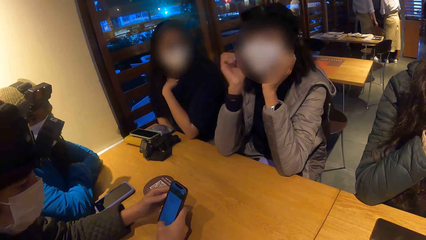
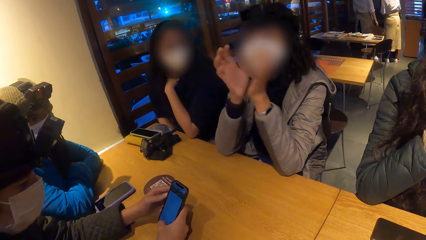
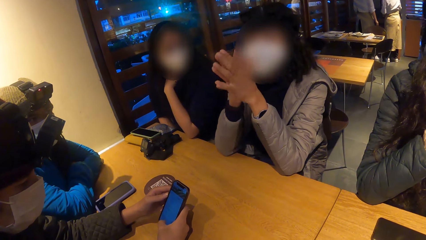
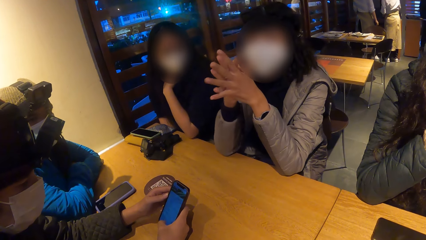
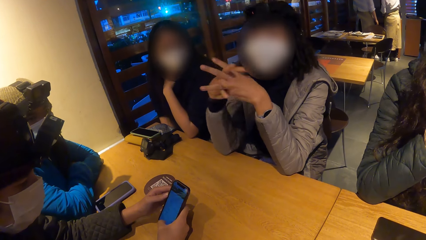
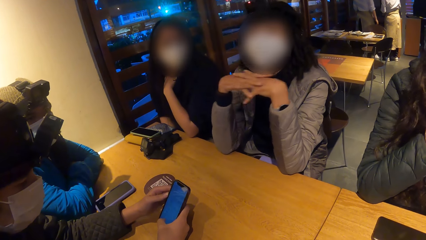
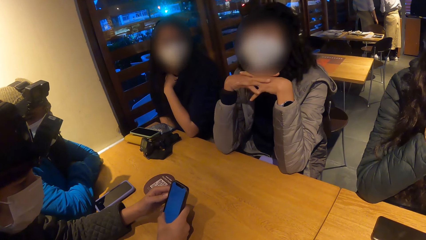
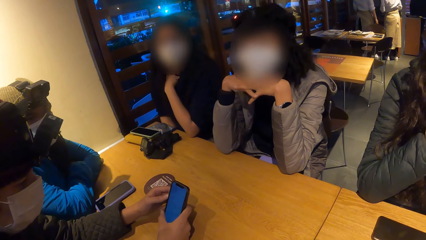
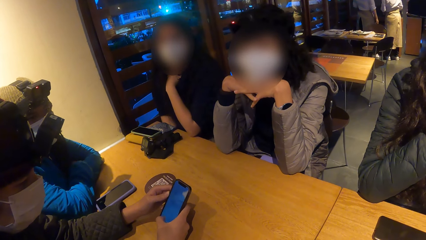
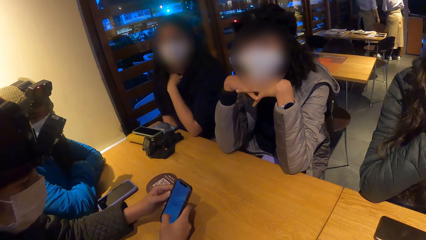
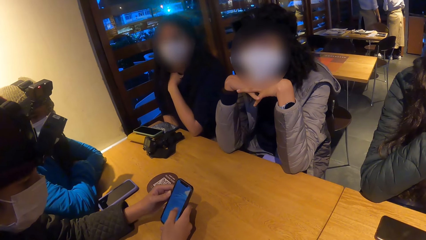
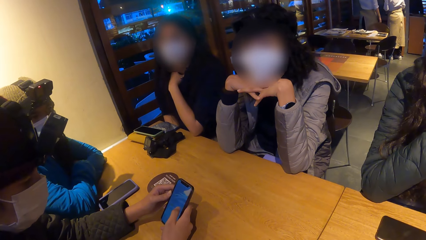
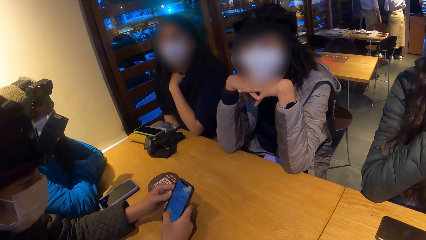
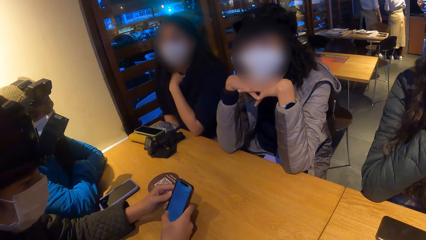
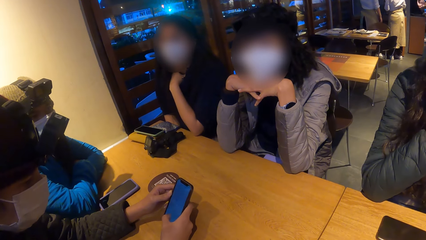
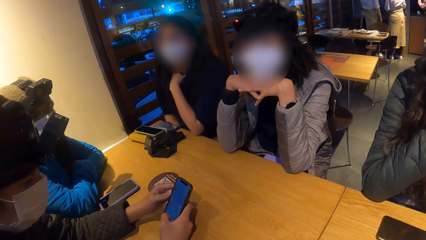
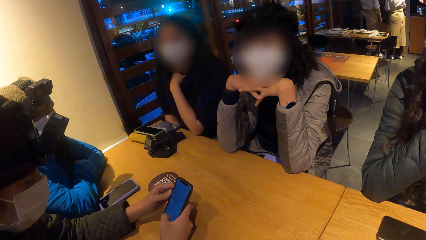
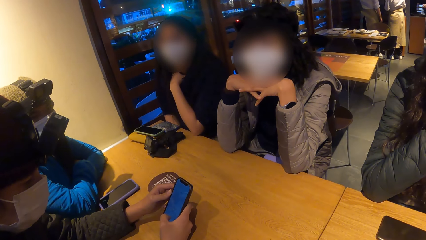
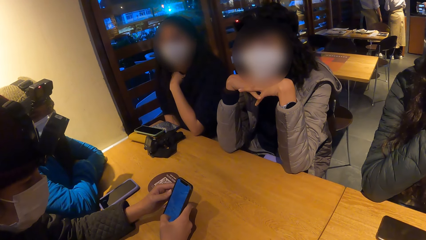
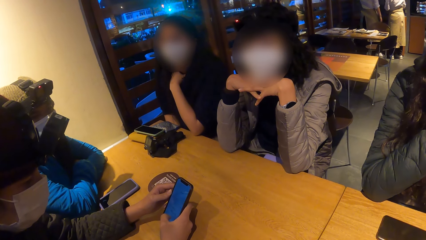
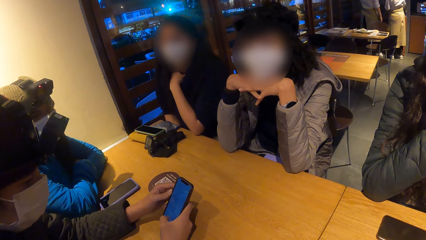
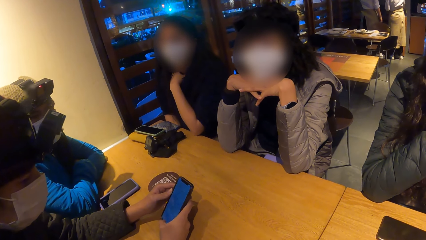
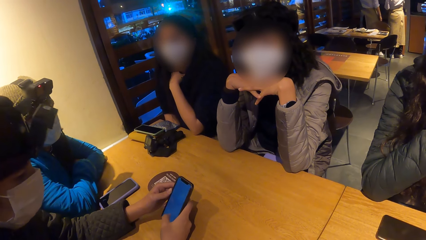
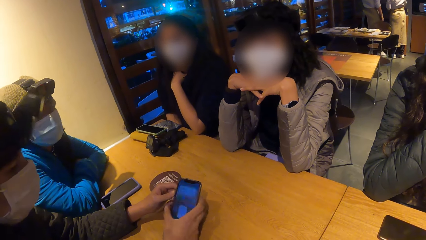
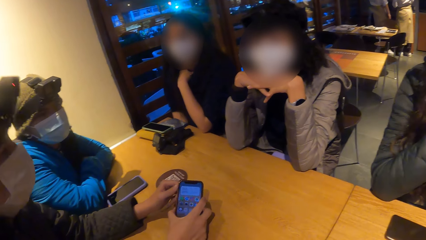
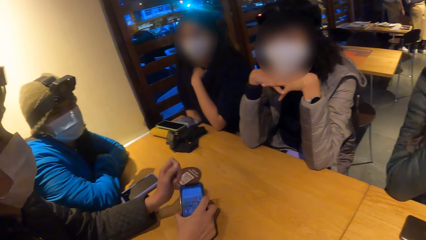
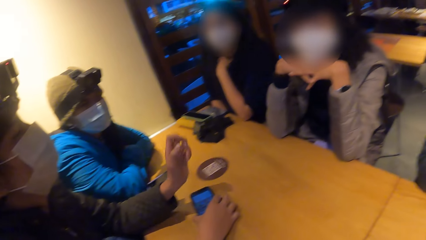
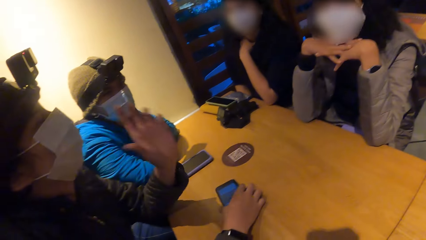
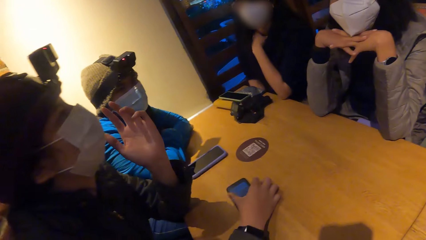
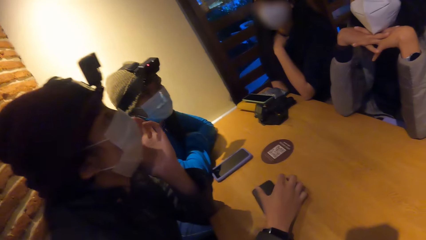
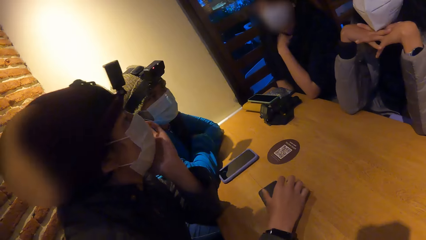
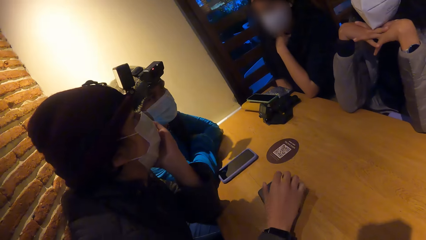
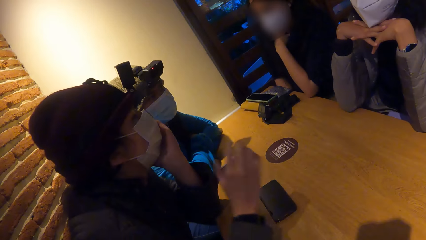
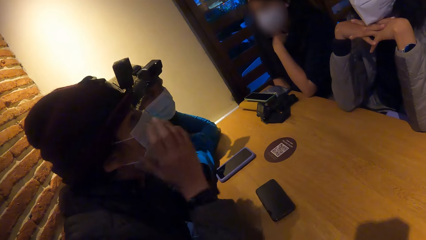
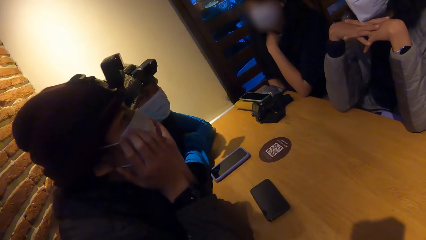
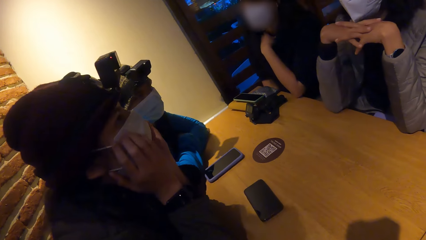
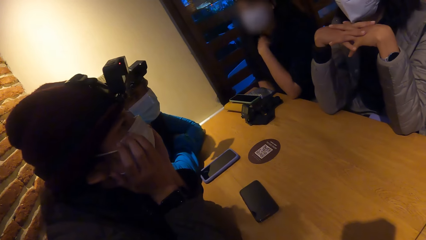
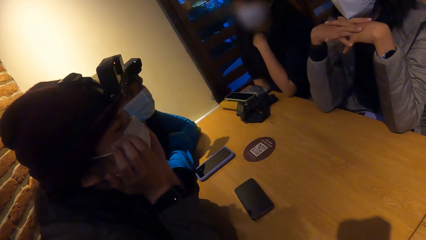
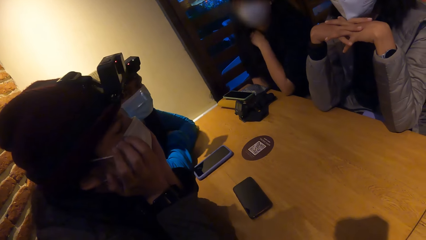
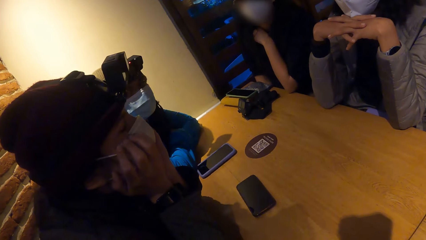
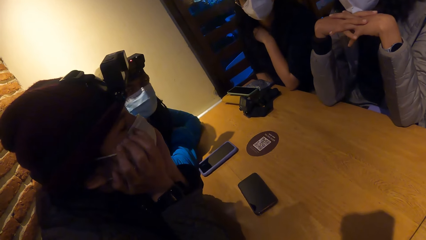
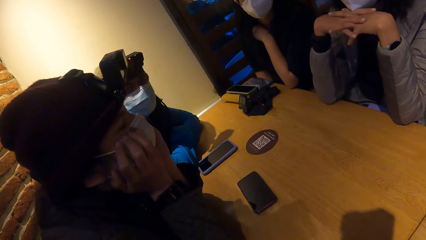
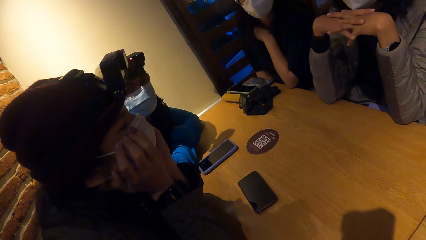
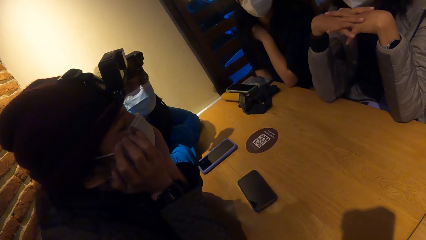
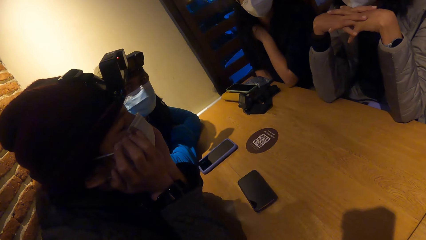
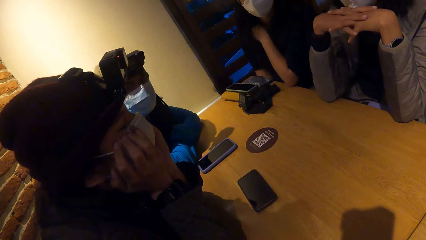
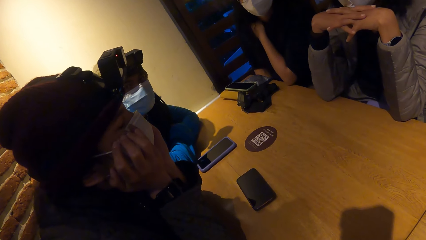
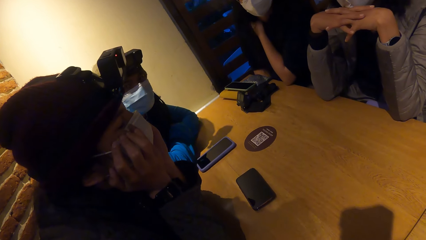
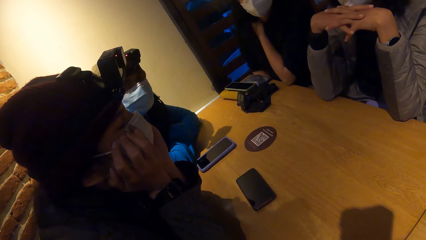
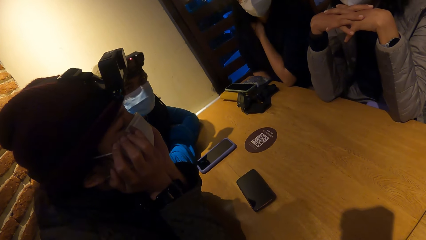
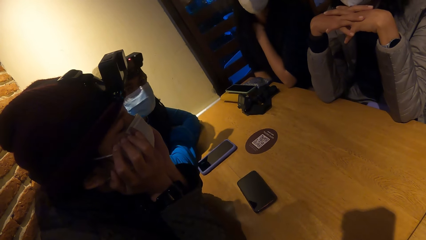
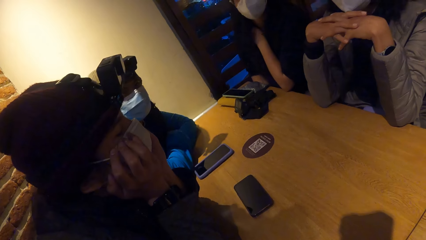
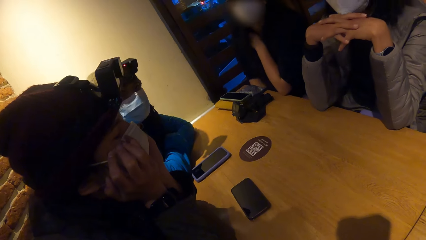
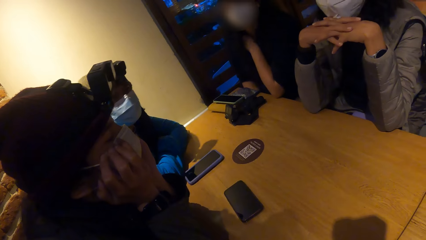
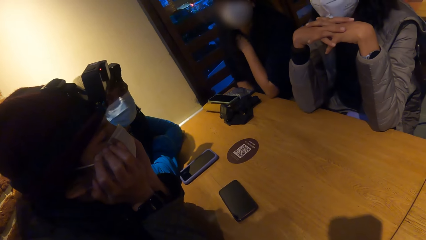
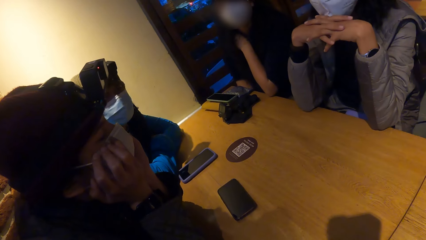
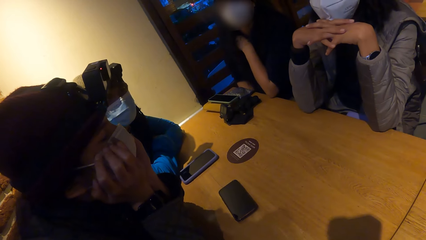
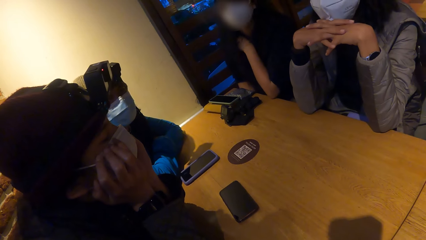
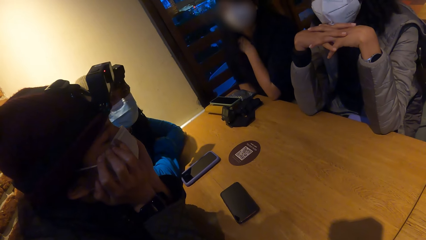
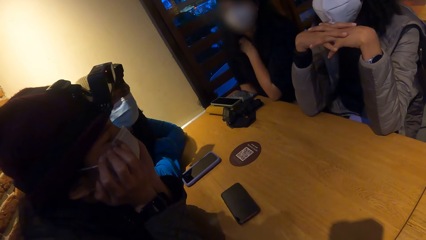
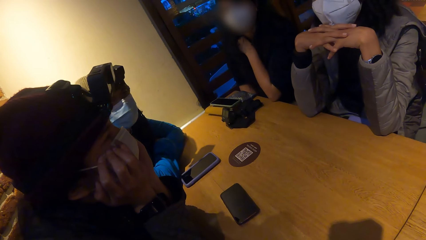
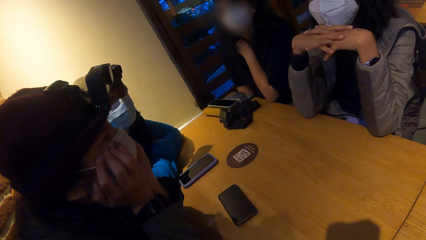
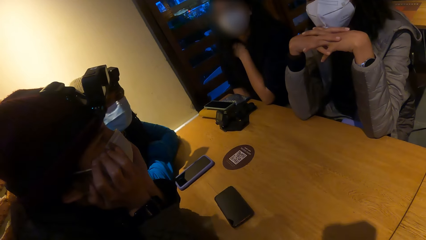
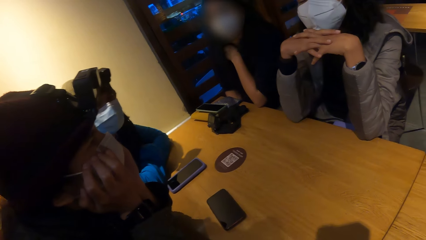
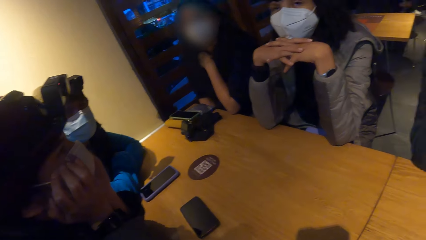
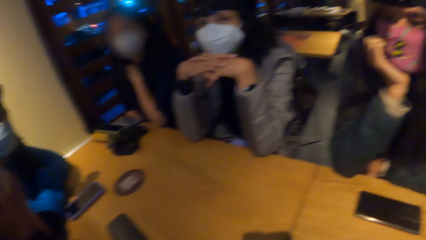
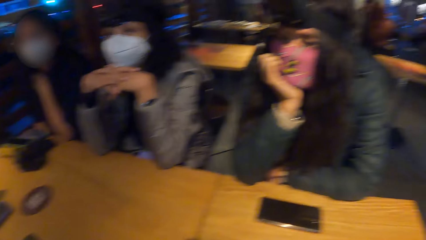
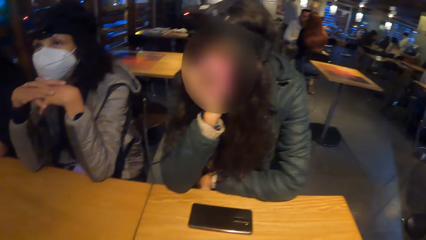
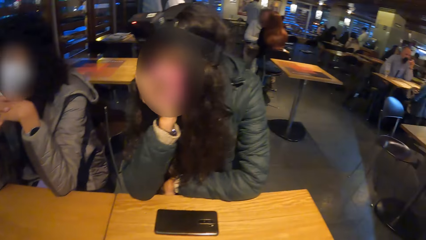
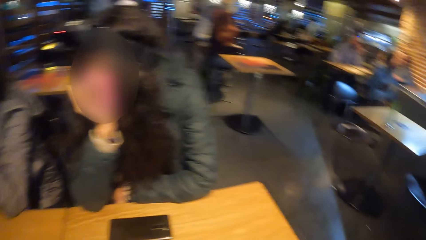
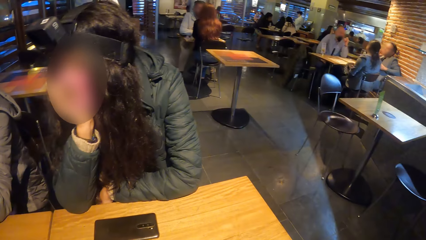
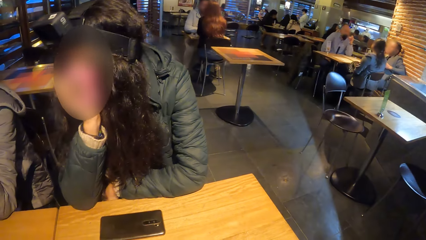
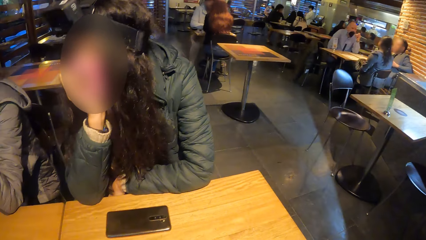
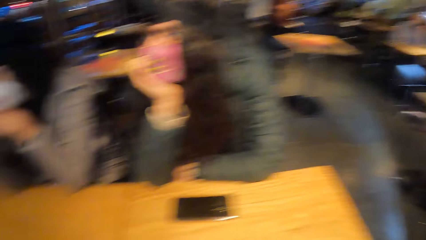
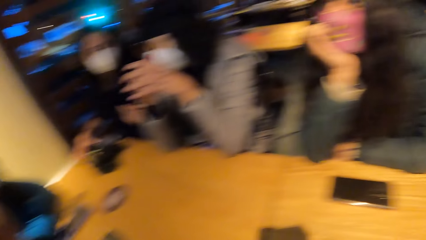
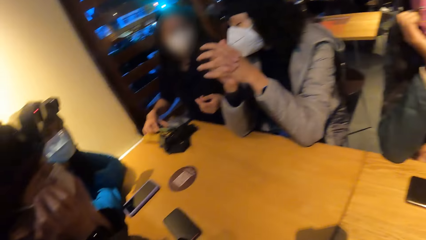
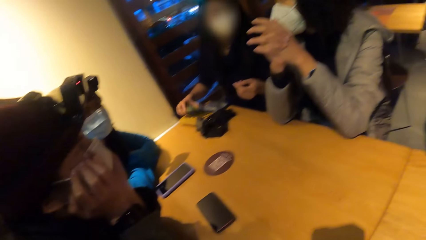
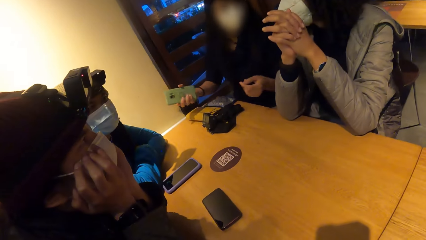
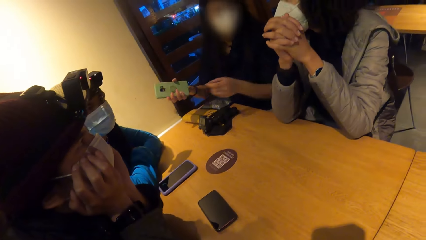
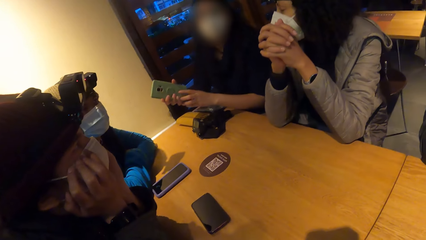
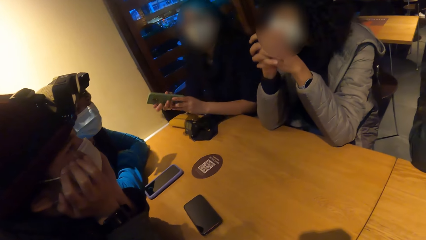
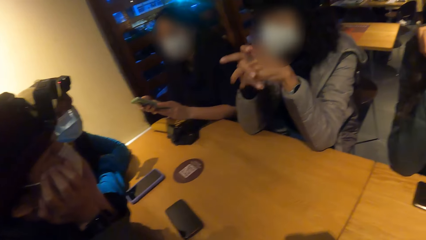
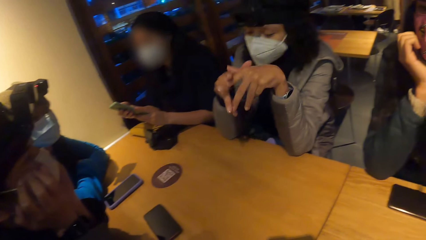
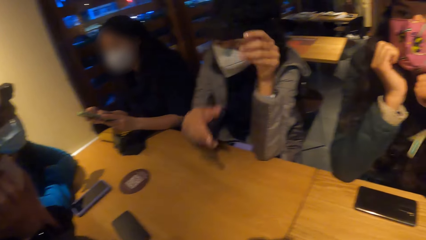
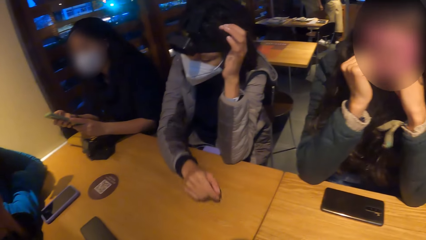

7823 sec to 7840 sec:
A woman holds her head with both hands. Another woman holds her head with both hands. The camera wearer looks around. Another woman picks the phone from the table with her right hand.
